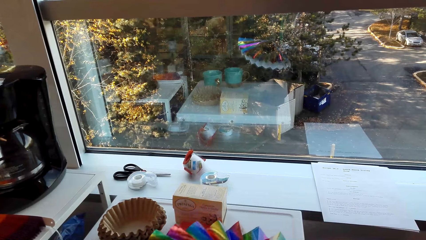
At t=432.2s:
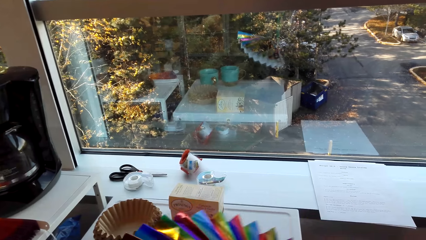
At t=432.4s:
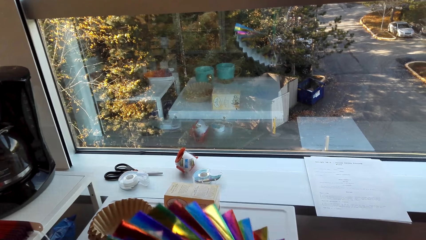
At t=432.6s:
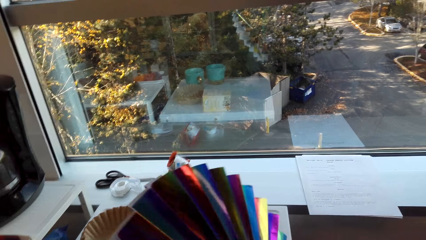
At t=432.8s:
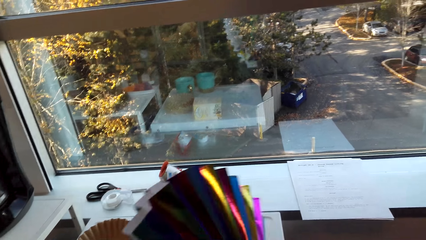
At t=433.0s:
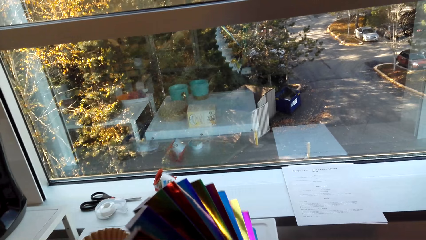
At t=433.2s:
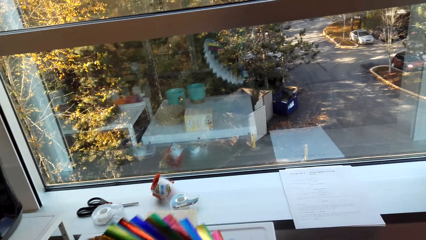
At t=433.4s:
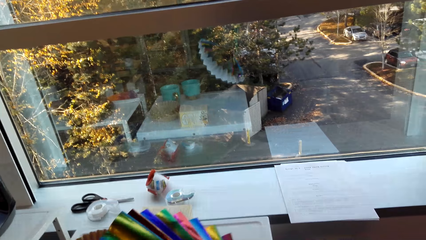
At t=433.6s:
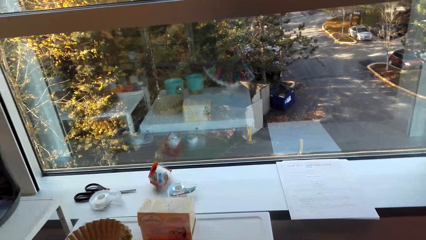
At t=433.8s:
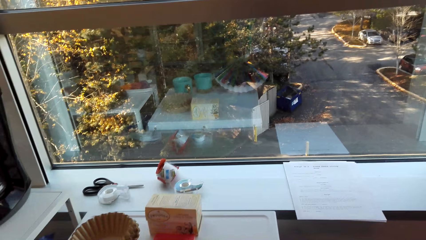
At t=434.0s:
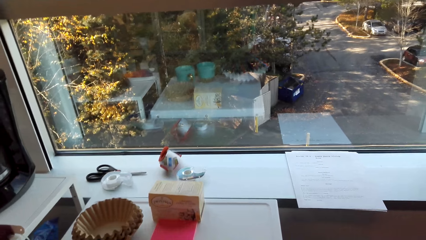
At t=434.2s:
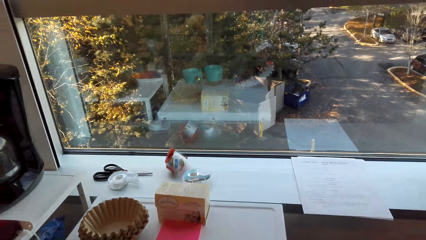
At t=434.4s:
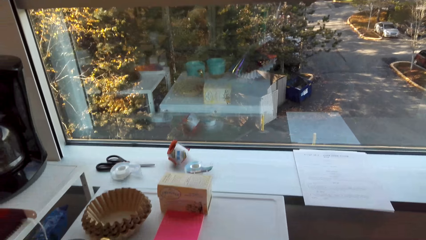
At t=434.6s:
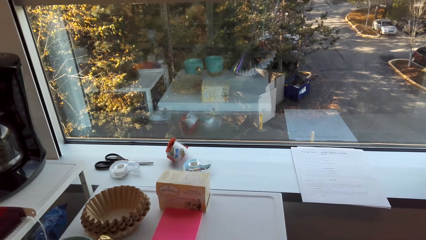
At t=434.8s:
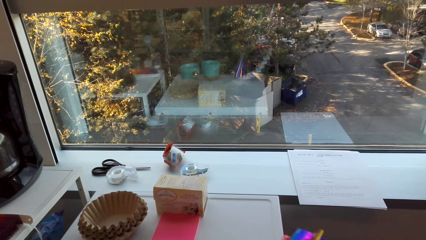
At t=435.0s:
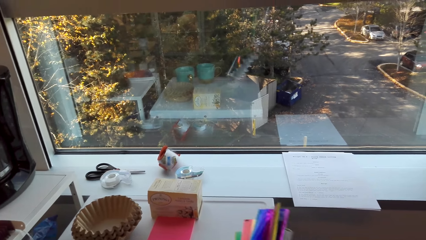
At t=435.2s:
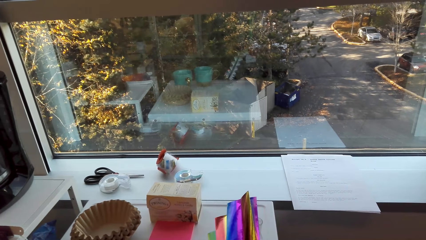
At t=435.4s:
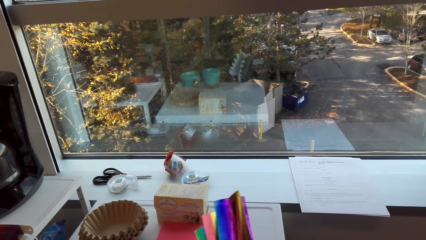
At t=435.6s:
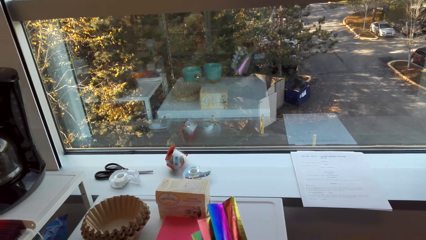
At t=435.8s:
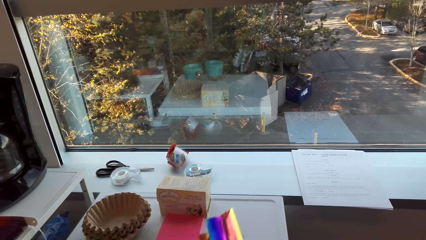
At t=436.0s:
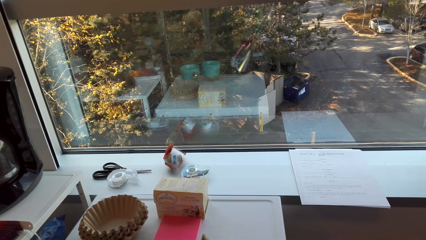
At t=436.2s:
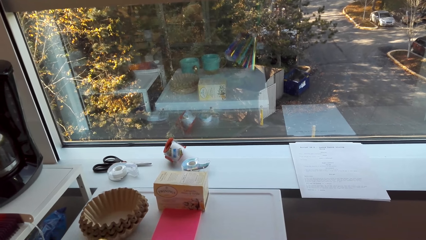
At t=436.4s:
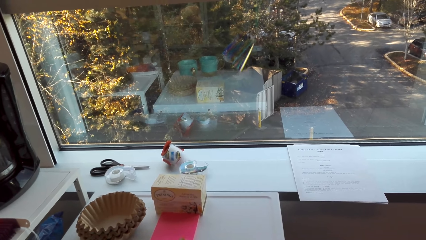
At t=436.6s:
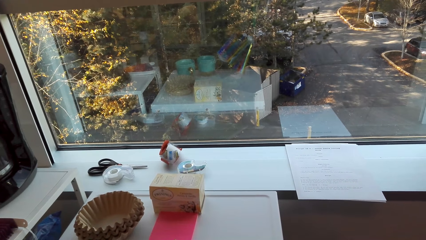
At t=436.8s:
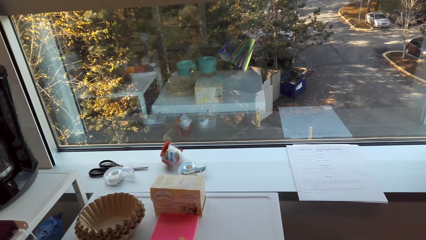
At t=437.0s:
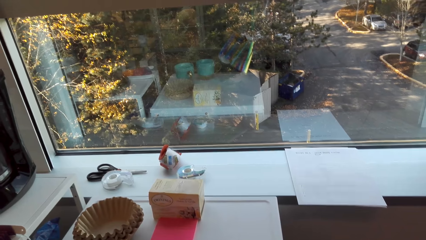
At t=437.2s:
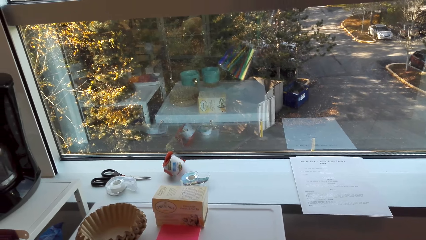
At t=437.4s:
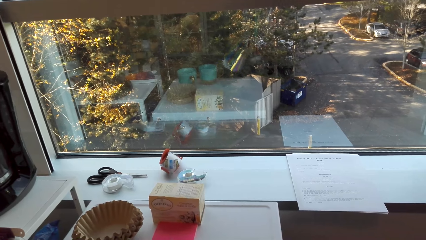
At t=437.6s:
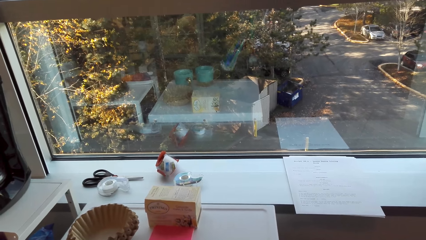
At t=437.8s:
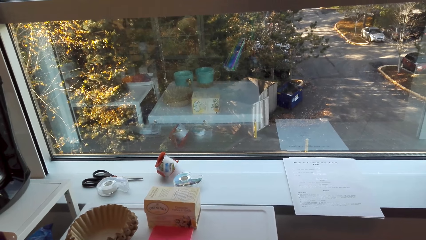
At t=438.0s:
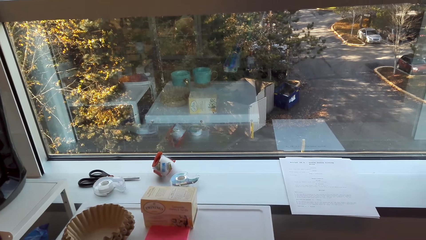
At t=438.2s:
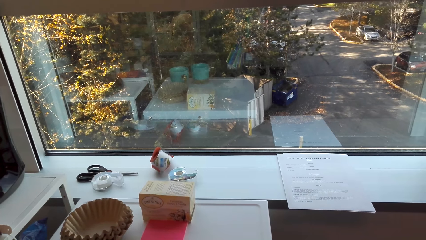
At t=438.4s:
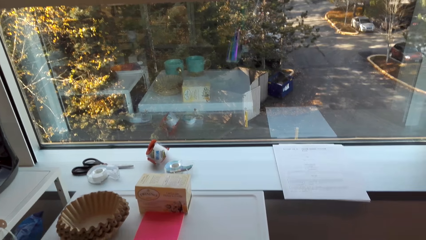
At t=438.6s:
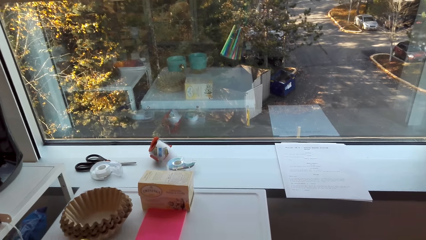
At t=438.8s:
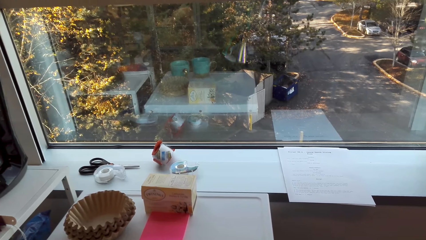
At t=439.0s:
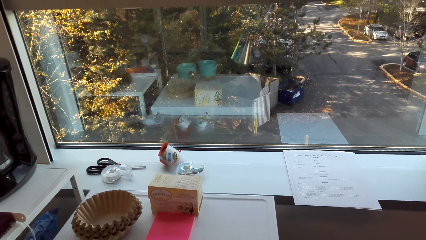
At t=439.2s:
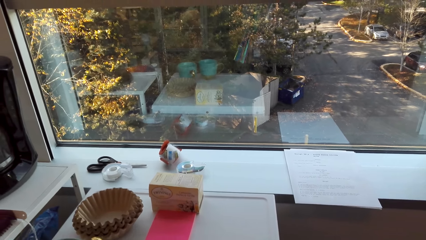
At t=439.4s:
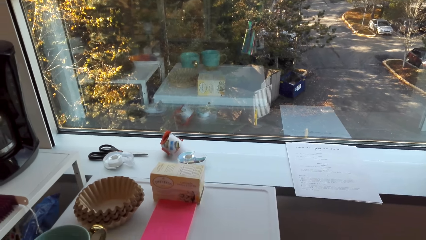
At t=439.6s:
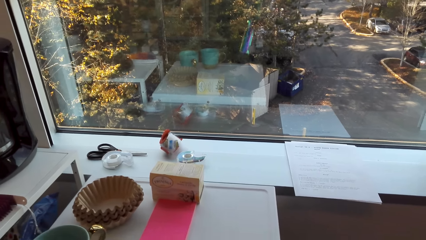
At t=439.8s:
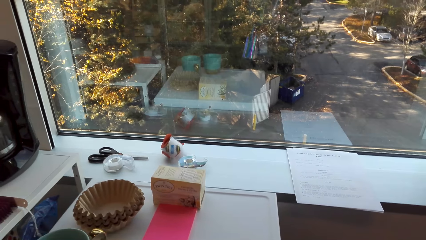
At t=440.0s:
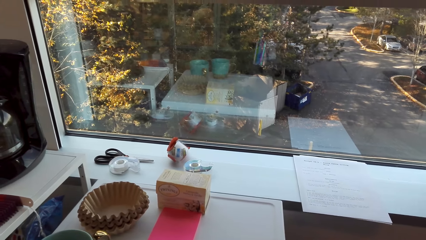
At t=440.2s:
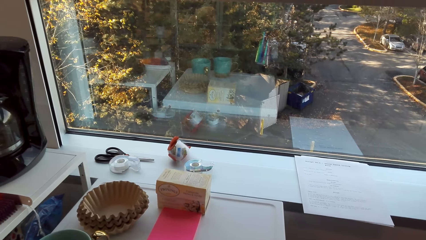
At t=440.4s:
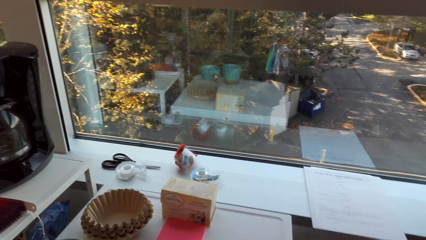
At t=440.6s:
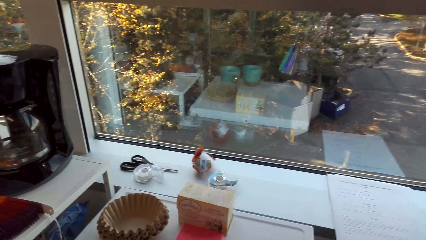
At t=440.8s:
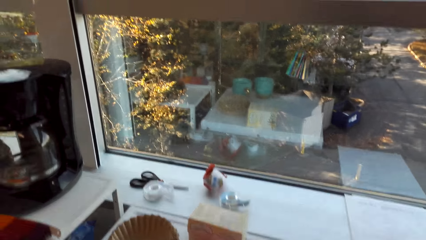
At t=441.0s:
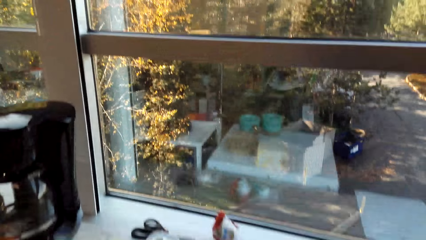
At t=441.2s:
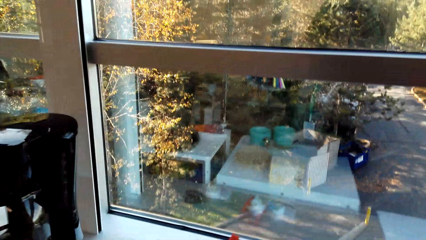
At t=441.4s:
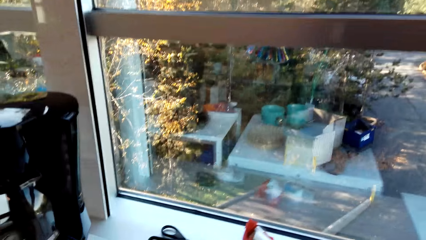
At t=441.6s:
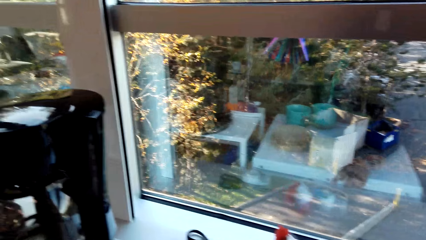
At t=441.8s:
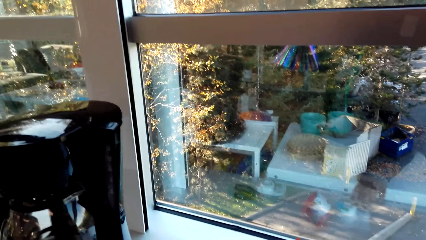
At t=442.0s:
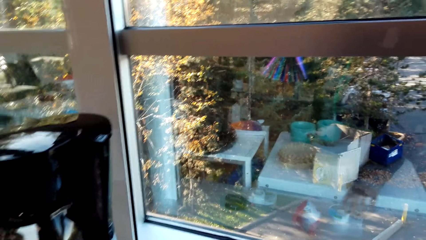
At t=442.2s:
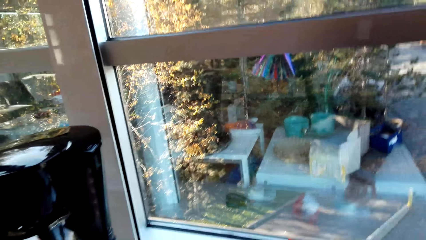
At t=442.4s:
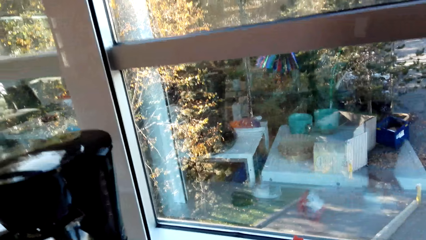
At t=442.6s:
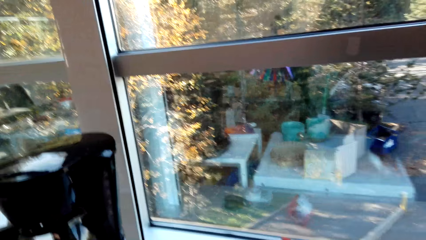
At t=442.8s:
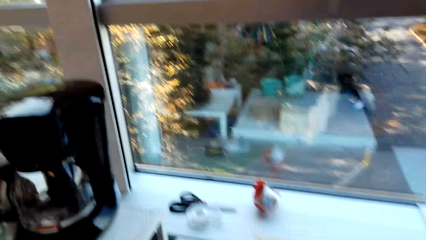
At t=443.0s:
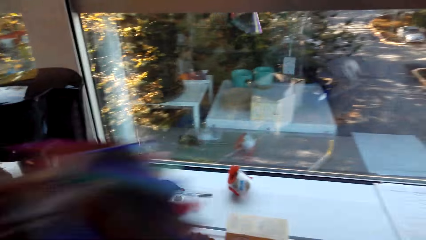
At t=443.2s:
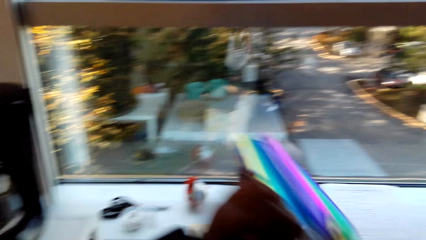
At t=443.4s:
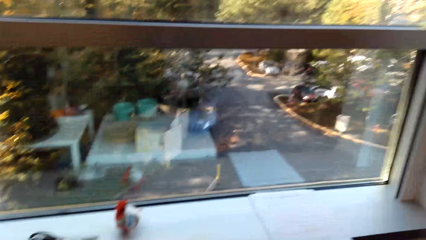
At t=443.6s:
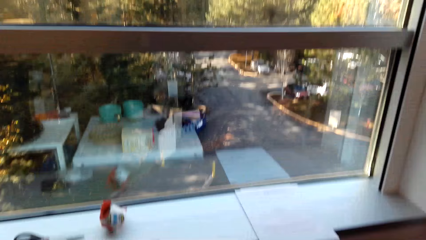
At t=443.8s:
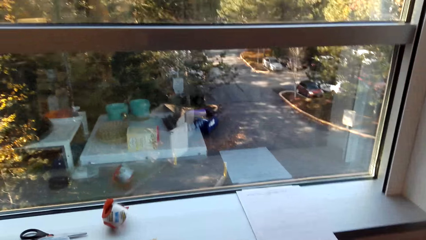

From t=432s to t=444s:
The camera wearer picks up the tape. They place the paper fan on the fridge.

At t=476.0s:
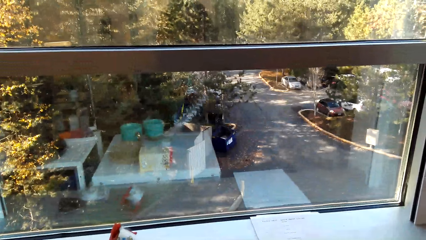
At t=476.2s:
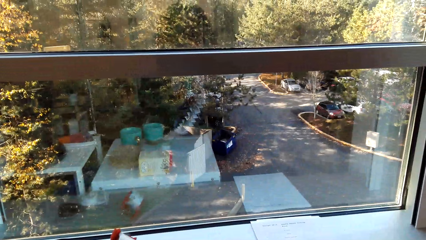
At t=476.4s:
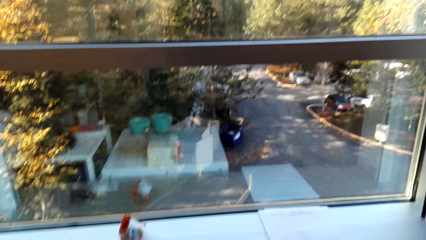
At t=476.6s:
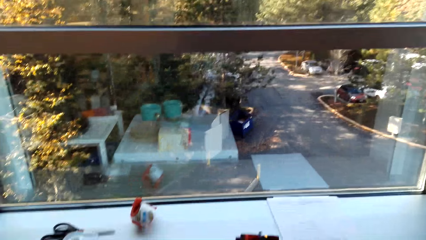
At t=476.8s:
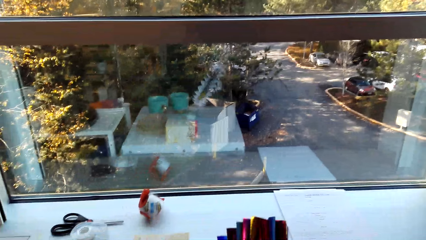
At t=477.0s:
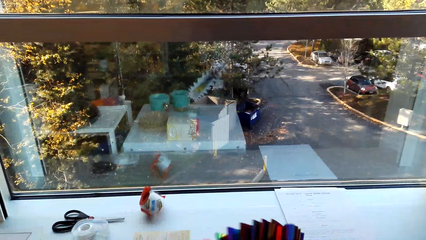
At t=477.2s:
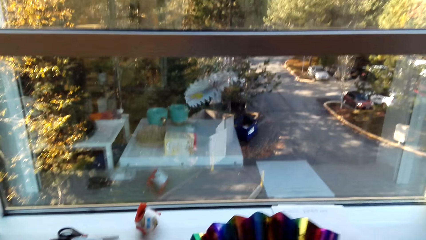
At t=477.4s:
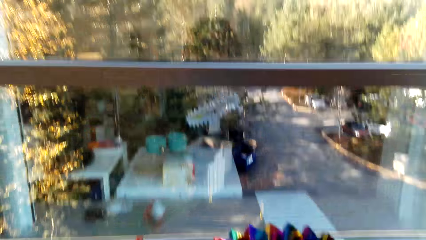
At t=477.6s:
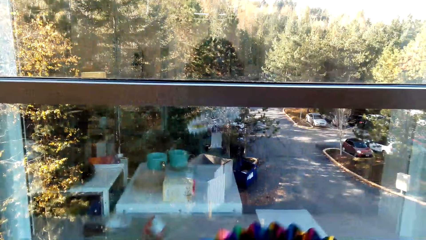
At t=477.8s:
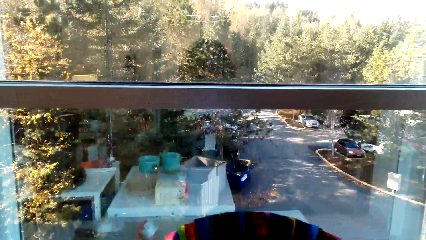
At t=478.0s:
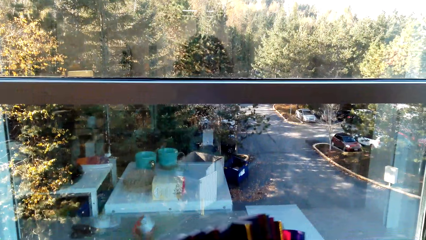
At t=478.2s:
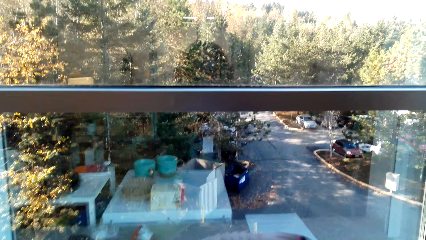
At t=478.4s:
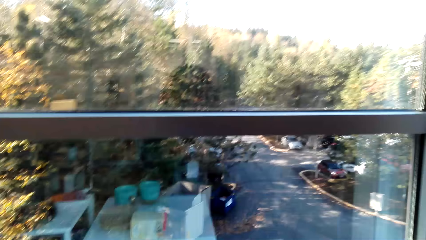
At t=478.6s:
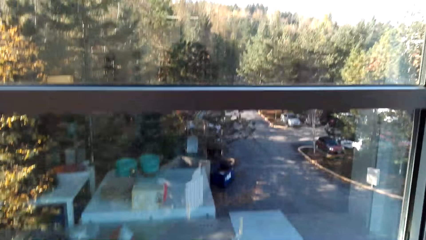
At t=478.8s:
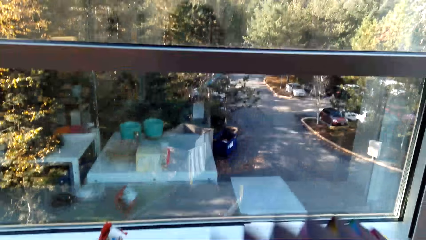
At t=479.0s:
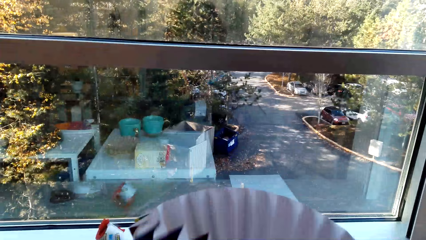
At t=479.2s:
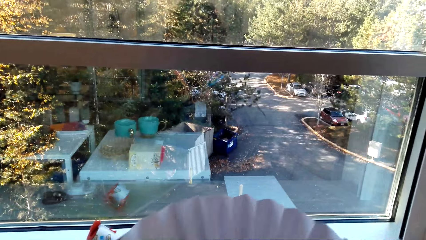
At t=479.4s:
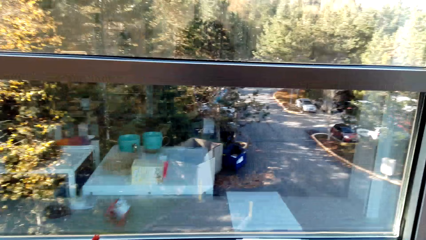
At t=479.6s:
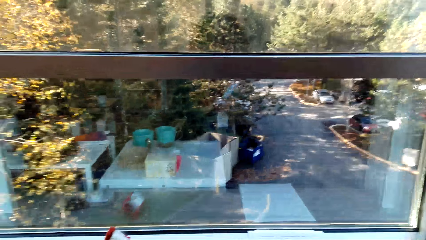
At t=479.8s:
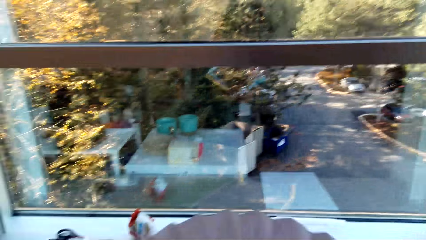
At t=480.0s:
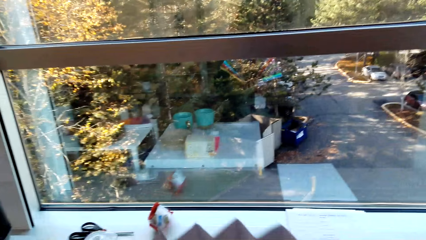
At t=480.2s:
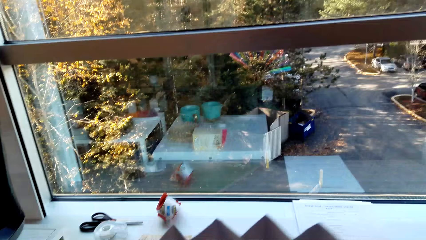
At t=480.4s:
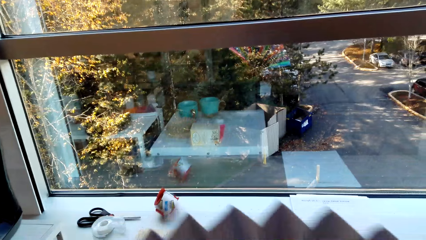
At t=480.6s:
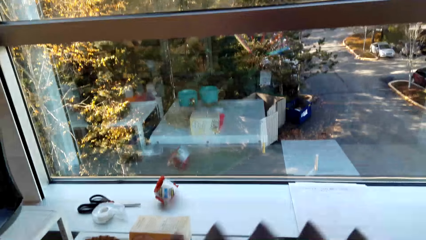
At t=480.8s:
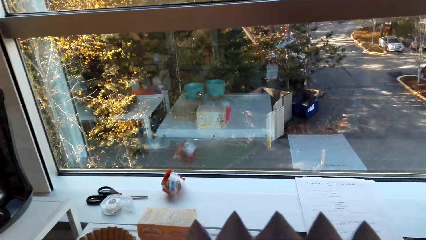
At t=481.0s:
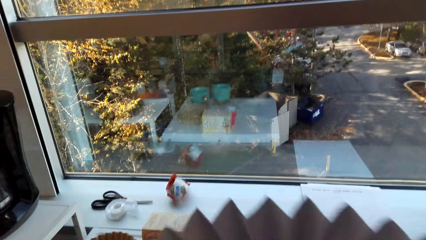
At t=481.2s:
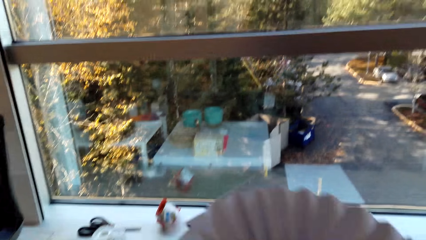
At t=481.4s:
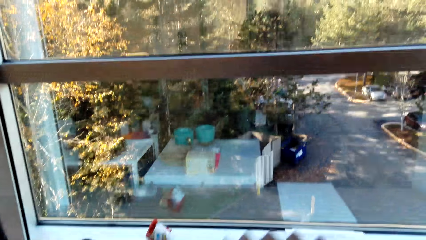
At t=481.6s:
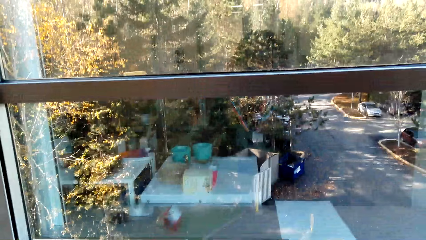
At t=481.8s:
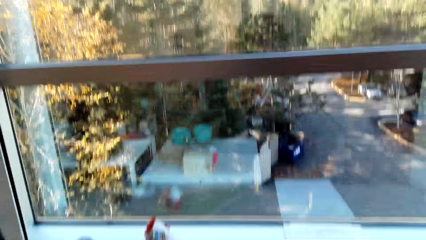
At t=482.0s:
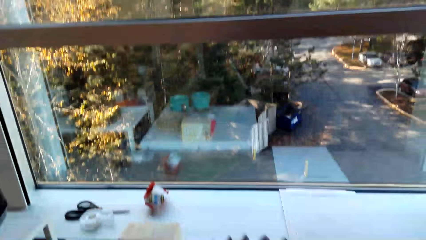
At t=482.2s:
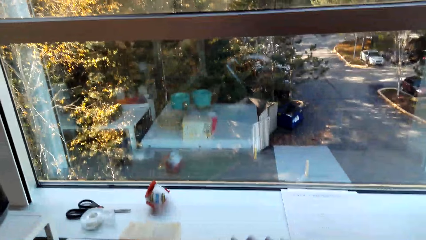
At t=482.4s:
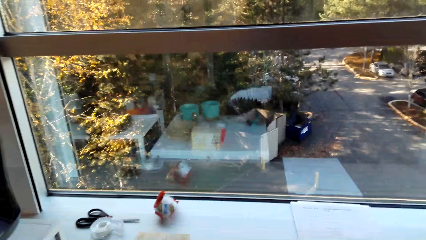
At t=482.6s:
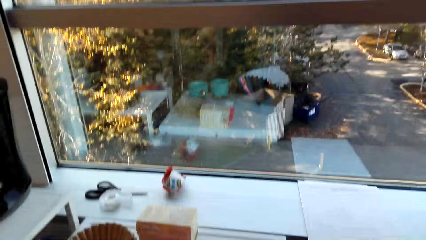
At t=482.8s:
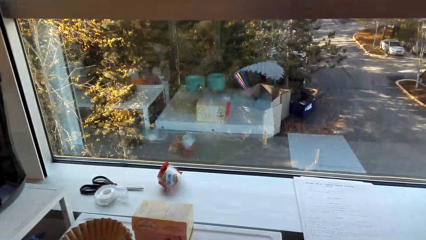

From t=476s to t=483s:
The camera wearer aligns the paper fan.
